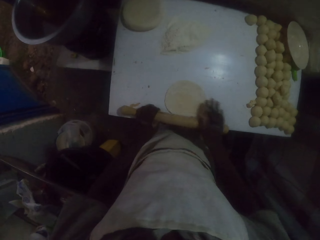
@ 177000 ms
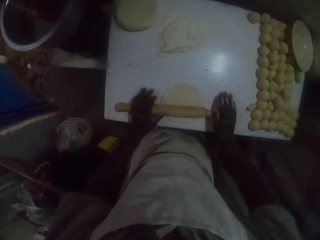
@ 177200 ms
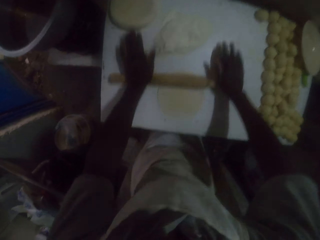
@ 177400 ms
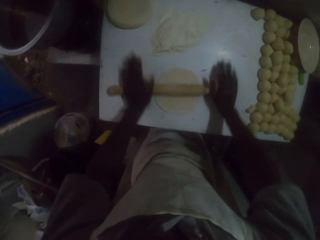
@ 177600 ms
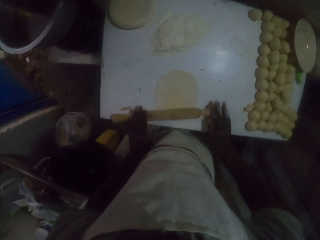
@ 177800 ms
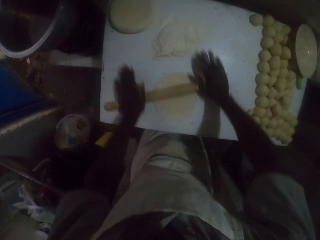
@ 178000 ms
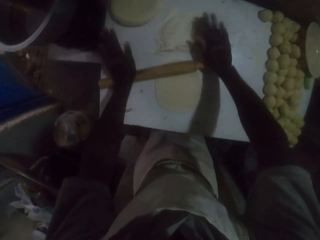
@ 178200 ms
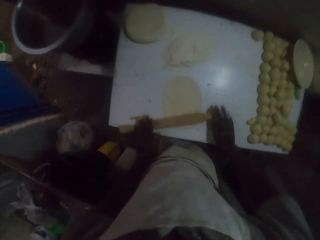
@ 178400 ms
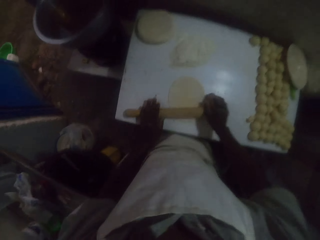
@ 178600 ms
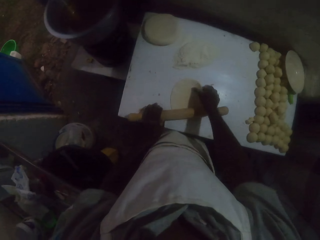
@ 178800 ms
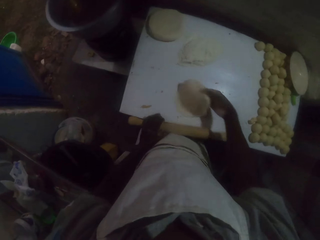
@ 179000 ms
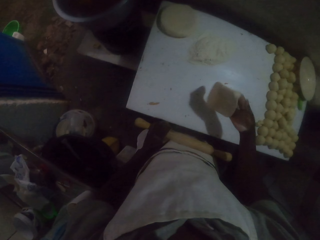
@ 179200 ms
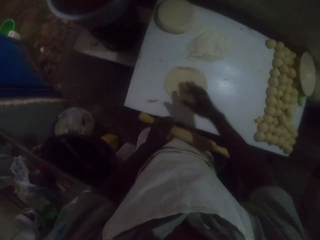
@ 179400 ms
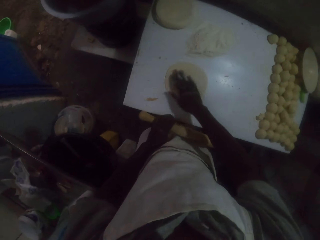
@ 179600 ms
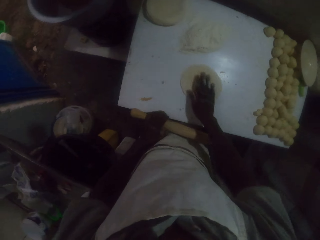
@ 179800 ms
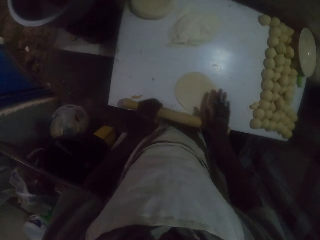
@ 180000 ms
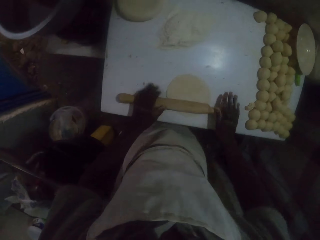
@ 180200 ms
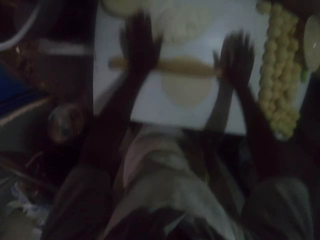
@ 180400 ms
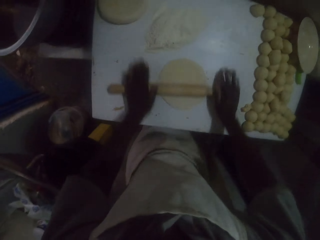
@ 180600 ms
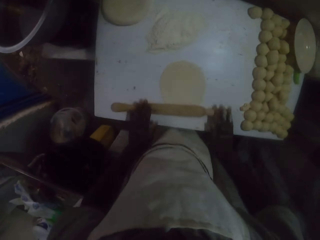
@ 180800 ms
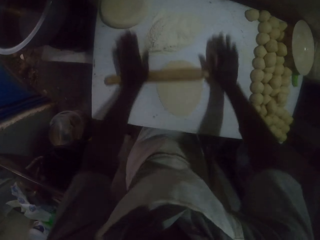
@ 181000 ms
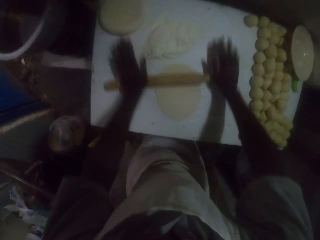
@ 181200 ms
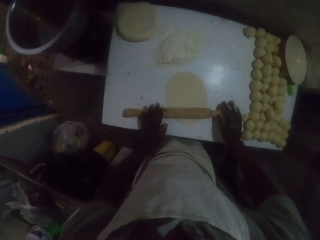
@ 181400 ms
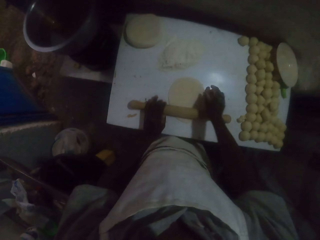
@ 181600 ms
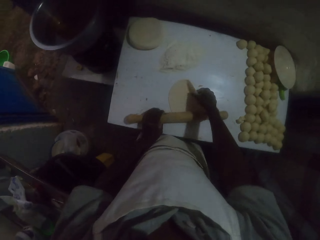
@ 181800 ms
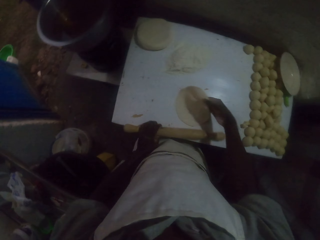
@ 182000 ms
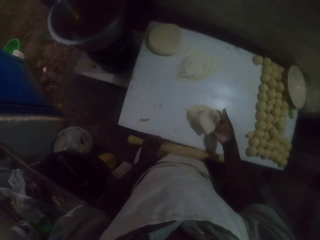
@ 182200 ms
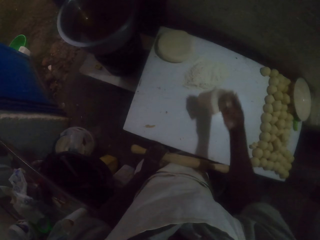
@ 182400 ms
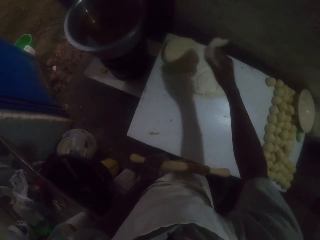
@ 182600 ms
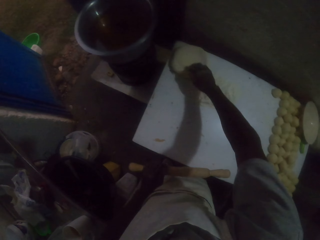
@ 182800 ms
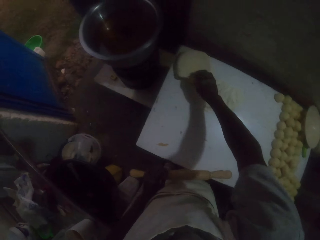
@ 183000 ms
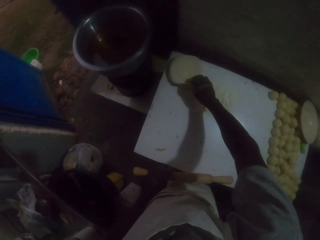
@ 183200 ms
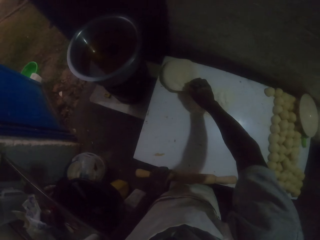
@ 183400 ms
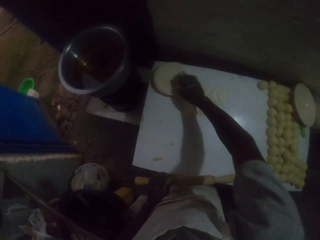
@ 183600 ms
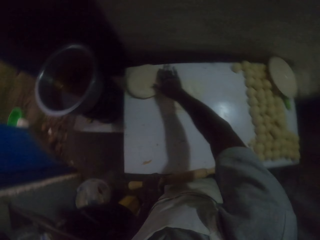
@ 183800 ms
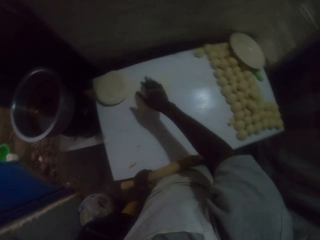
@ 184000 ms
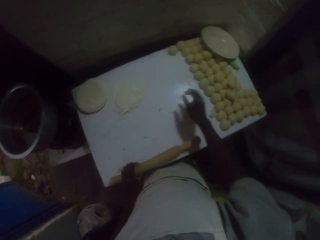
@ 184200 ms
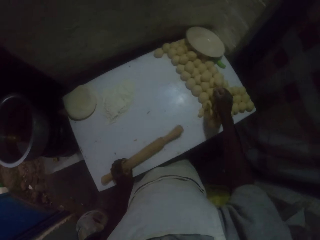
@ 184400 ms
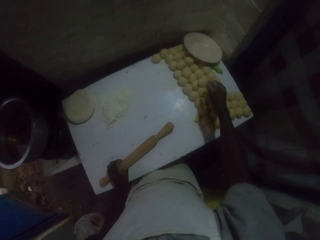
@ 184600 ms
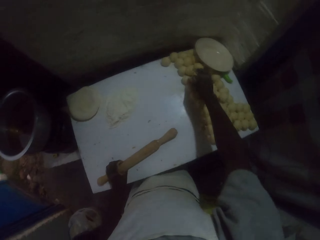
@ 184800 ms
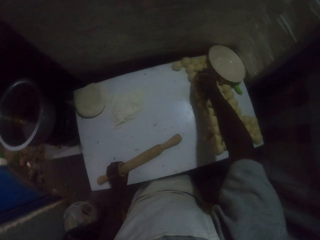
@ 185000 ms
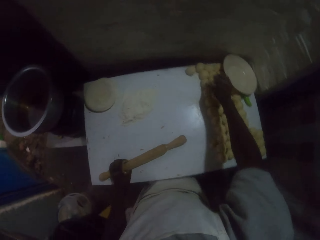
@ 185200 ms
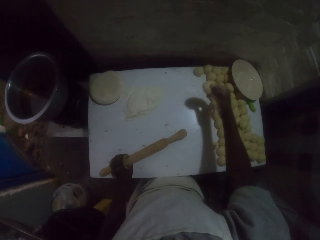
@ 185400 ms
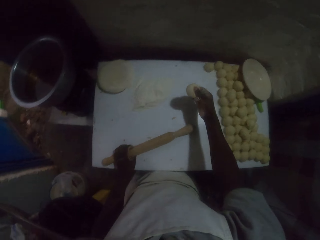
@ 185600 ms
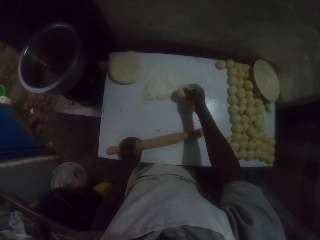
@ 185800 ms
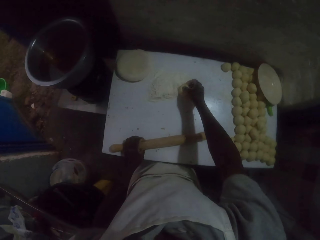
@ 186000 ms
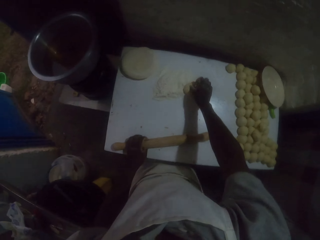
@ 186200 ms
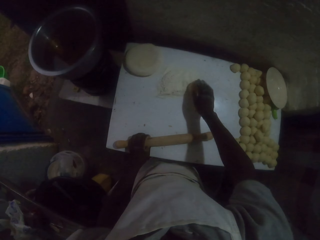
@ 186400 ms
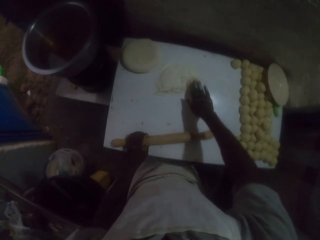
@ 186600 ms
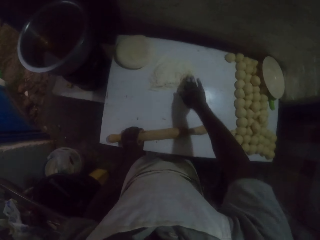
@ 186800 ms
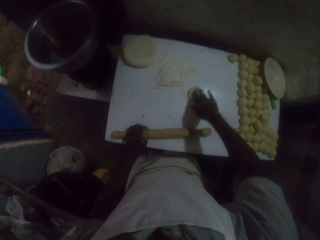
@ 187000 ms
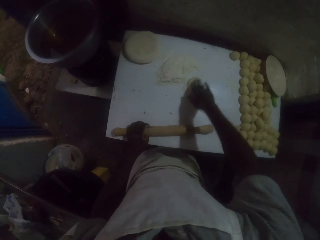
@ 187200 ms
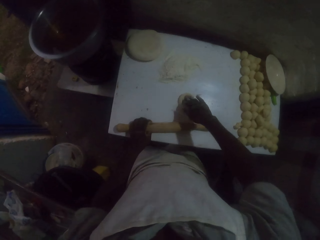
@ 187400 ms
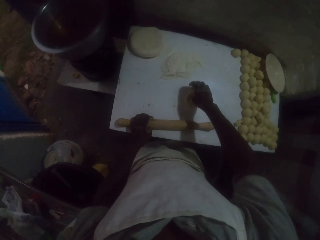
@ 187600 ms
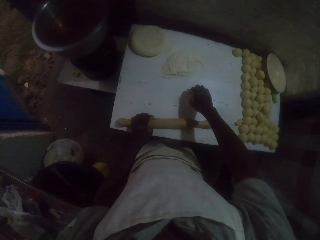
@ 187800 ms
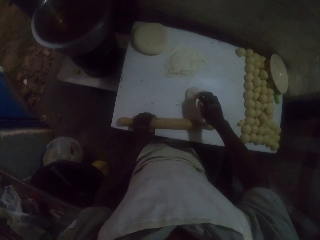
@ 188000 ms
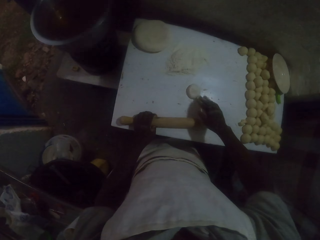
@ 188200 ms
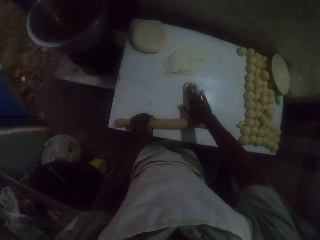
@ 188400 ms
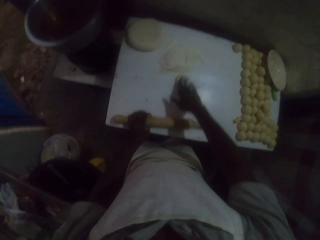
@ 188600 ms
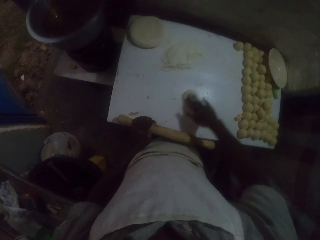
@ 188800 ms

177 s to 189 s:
The camera wearer turns the dough with the right hand. They roll the dough with the rolling pin. They turn the dough with the right hand. They roll the dough with the rolling pin. They place the rolled dough aside on others. They pick a dough roll on the table with the right hand. They pass the dough through the flour. They rub the flour on the table with the dough roll in the right hand.

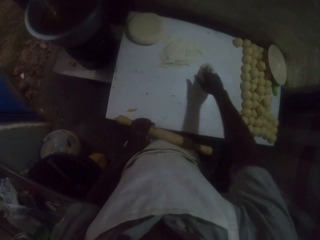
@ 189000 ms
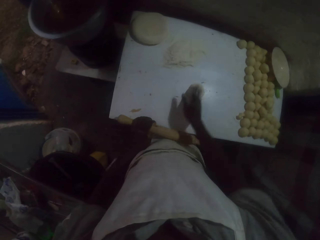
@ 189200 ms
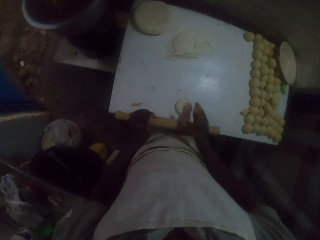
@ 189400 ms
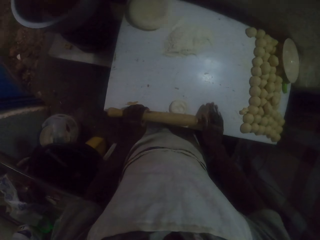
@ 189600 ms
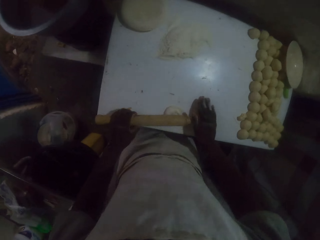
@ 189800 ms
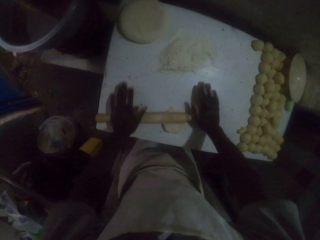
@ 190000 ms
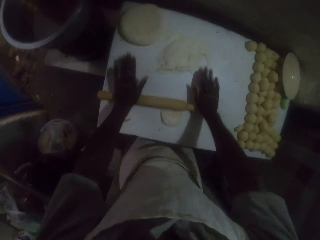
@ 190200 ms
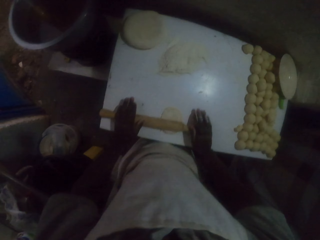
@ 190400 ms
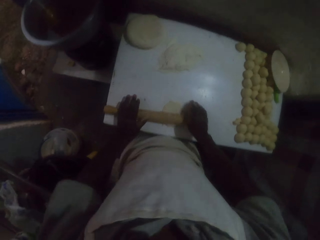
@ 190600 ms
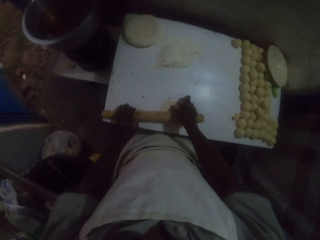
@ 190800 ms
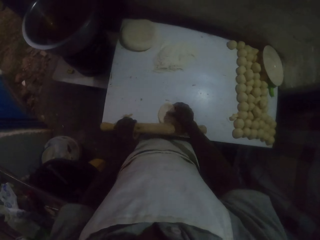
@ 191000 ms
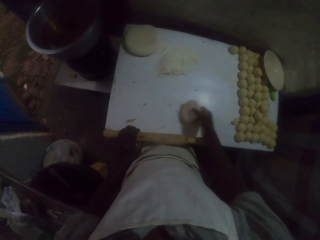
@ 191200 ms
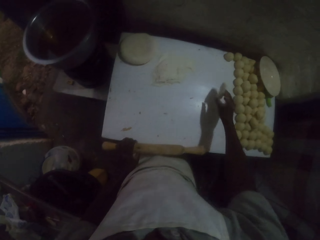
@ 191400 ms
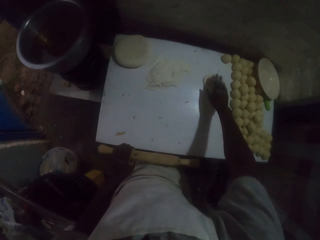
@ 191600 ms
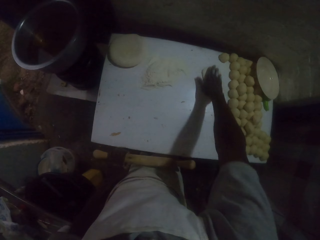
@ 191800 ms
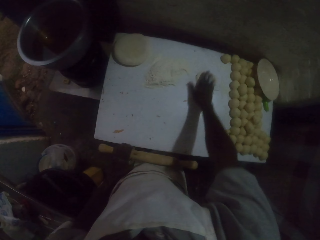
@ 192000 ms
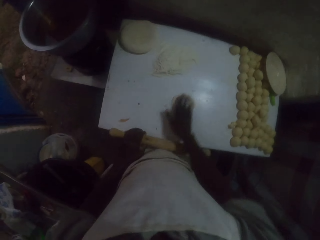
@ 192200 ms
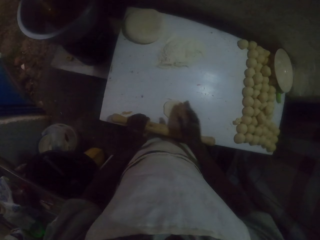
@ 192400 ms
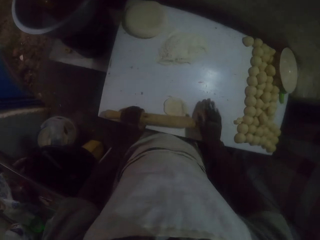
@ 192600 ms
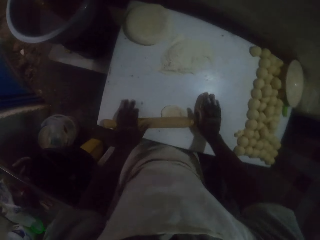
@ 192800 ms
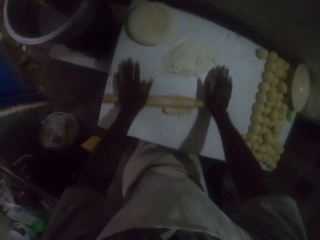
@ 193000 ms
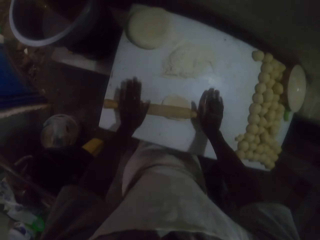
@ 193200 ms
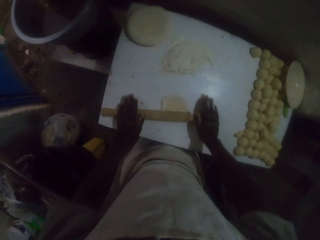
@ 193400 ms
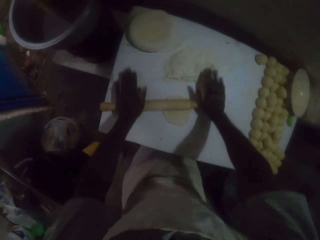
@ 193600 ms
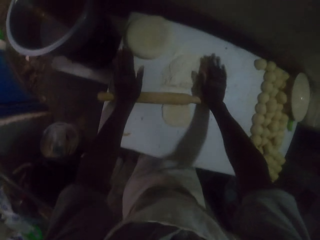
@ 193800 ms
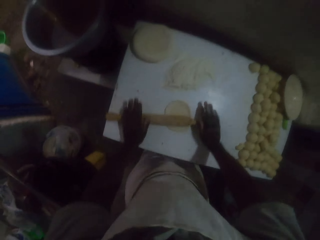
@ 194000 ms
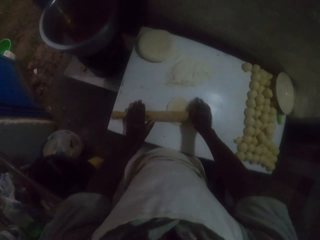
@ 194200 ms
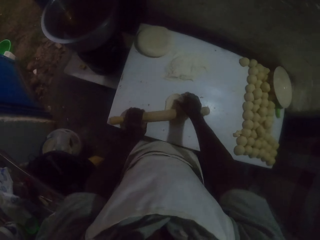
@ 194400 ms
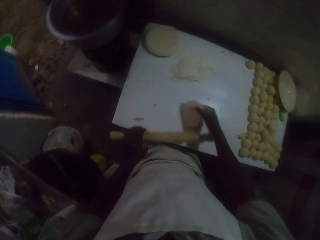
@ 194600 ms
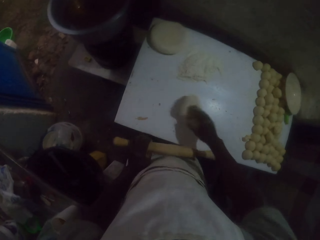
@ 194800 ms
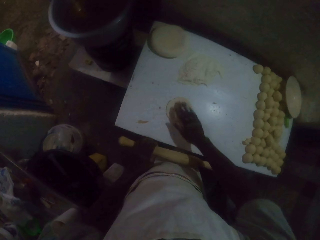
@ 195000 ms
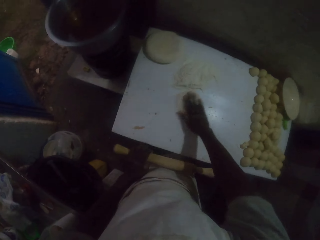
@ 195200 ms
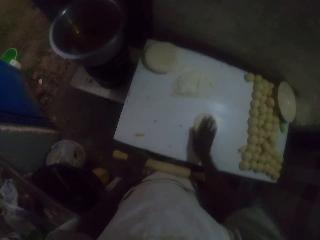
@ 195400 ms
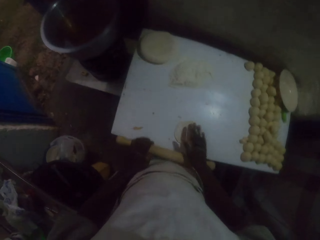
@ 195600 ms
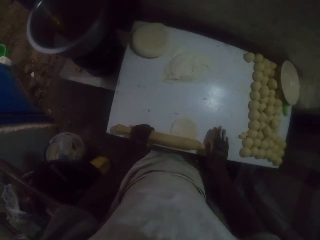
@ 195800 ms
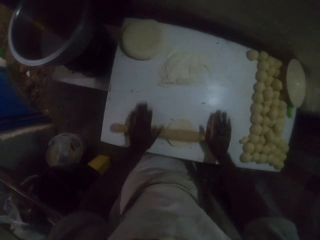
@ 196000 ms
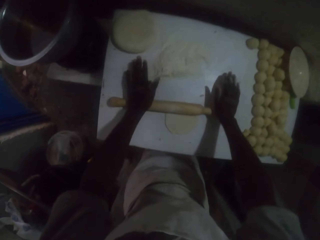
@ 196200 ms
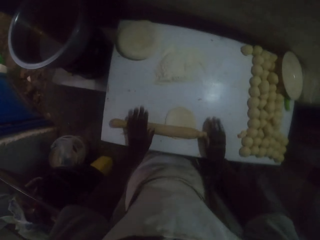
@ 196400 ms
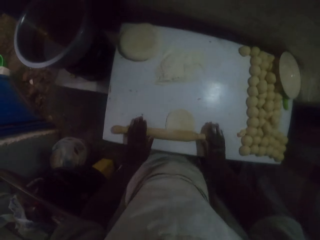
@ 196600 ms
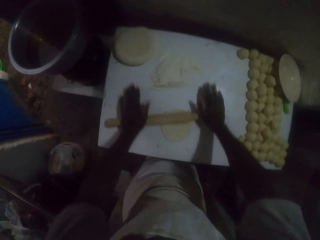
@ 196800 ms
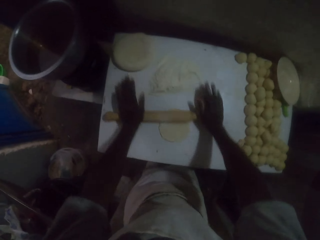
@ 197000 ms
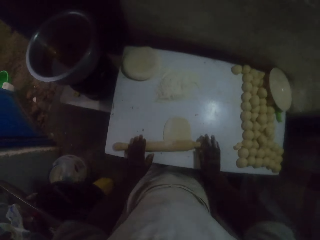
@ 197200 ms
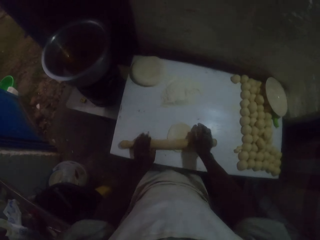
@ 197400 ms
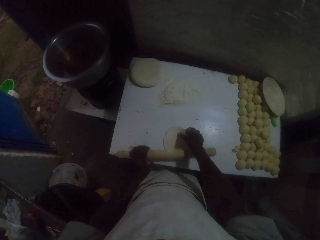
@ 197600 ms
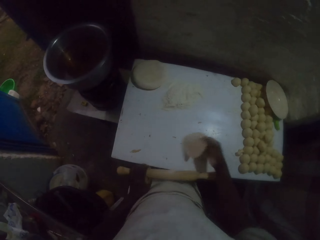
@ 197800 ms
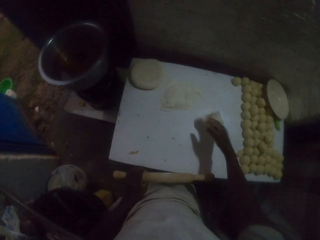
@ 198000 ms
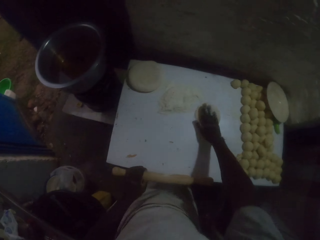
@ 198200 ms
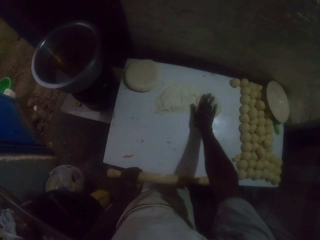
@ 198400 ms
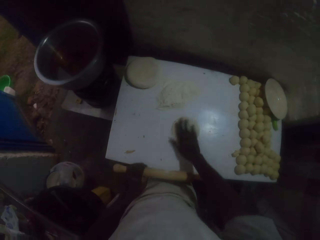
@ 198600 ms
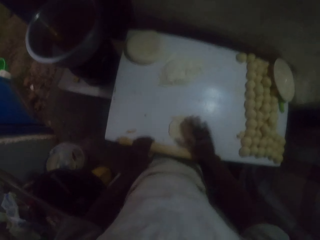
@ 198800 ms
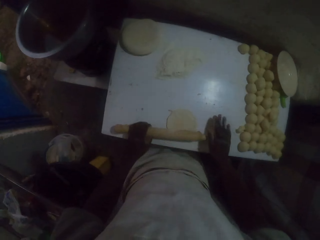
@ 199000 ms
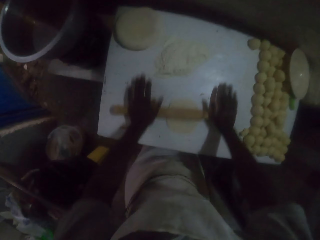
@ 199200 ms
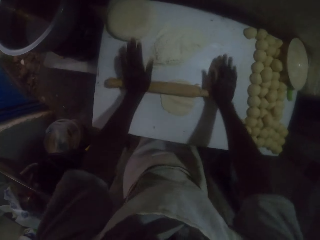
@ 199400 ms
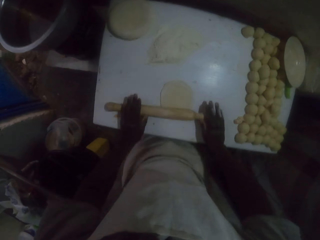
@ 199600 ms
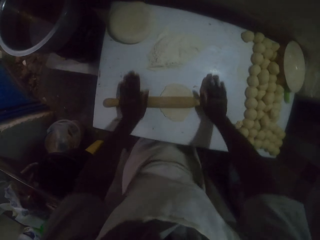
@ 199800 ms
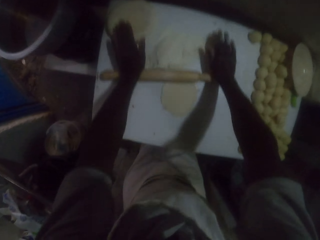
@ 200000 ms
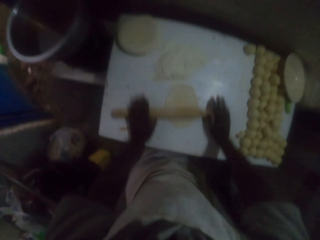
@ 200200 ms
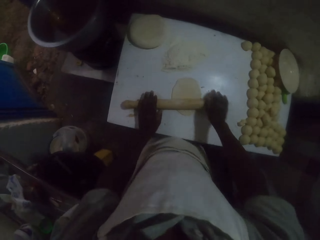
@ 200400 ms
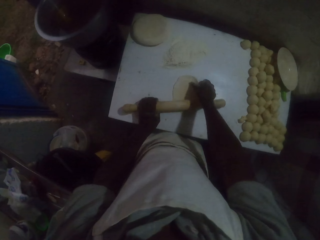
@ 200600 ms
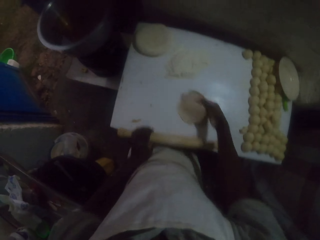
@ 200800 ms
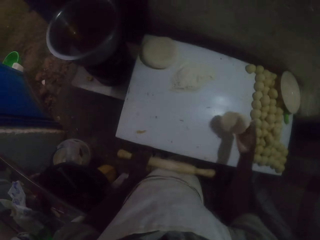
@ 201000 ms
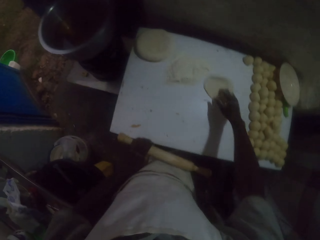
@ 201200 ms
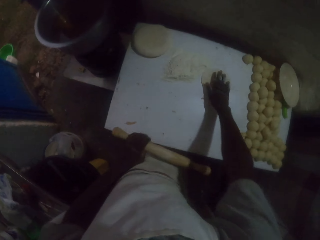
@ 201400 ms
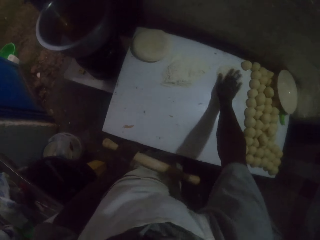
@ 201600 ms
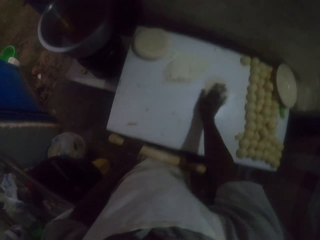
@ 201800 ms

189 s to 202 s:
The camera wearer rolls the dough with the rolling pin. They drop the dough on the table. They rub the flour on the table with the dough roll in the right hand. They flatten the dough with the rolling pin. They turn the dough with the right hand. They roll the dough with the rolling pin. They rub the flour on the table with the dough roll in the right hand. They roll the dough with the rolling pin. They turn the dough with the right hand.
